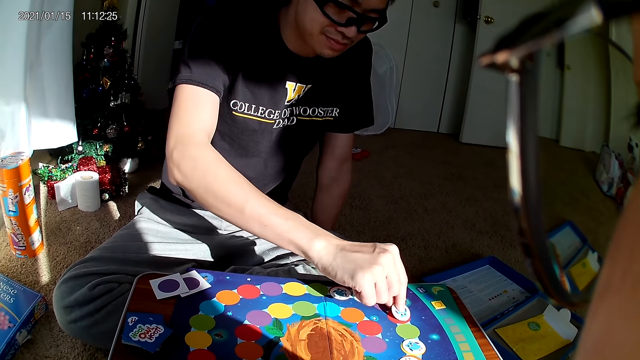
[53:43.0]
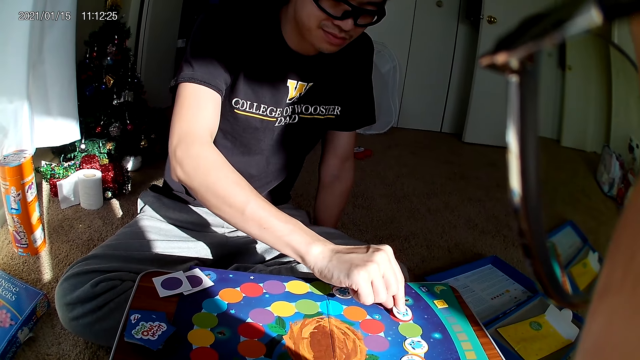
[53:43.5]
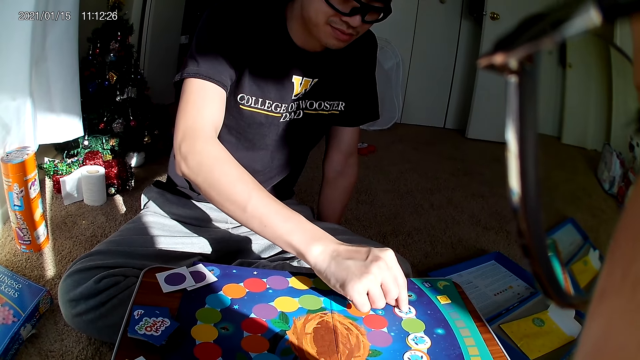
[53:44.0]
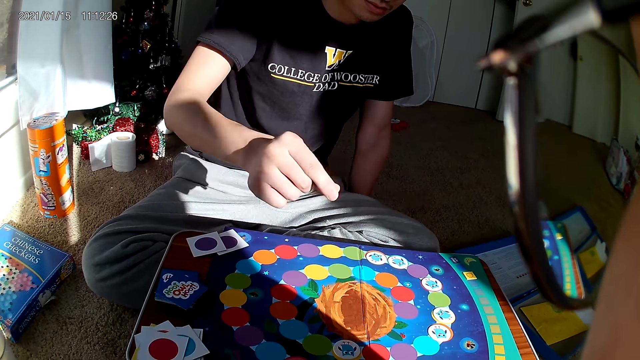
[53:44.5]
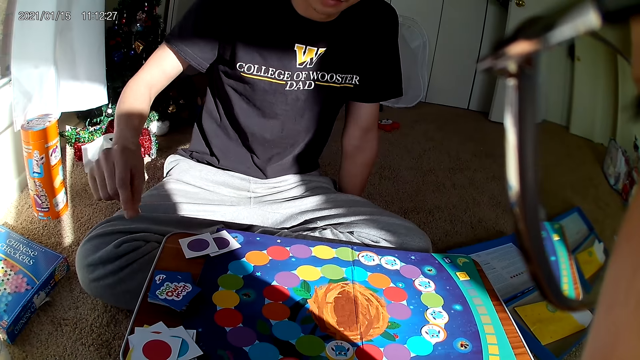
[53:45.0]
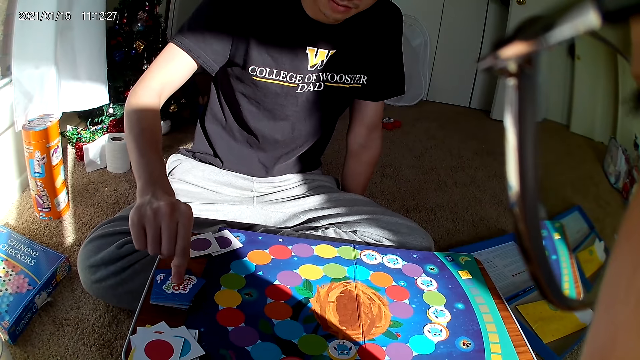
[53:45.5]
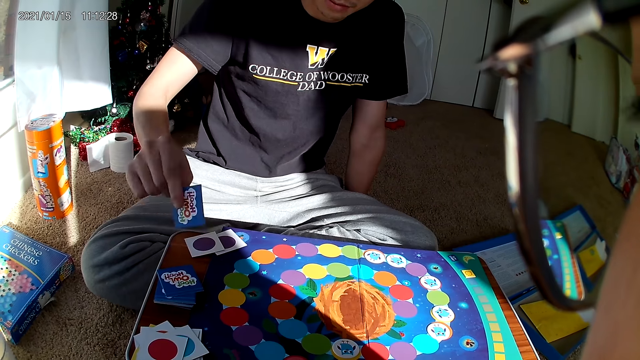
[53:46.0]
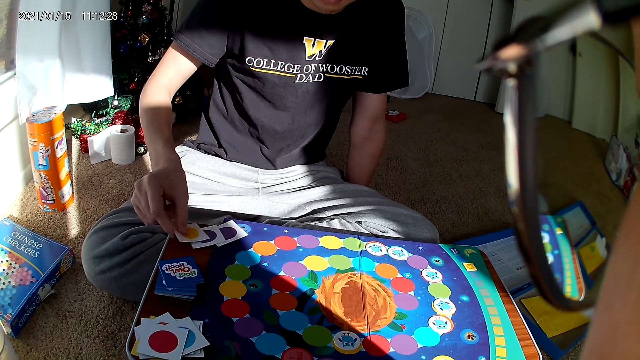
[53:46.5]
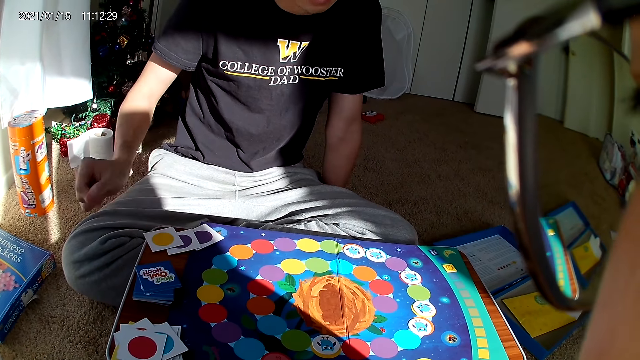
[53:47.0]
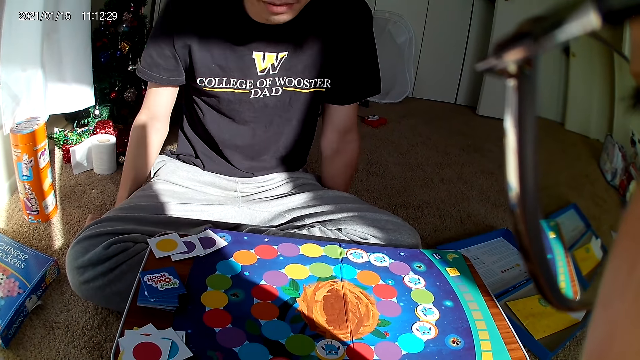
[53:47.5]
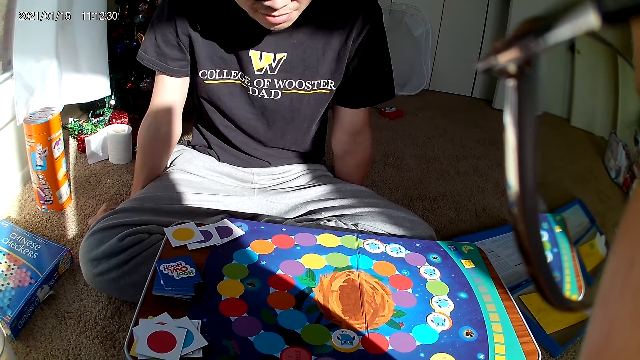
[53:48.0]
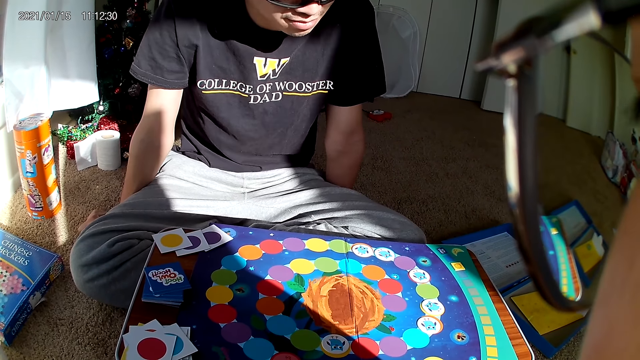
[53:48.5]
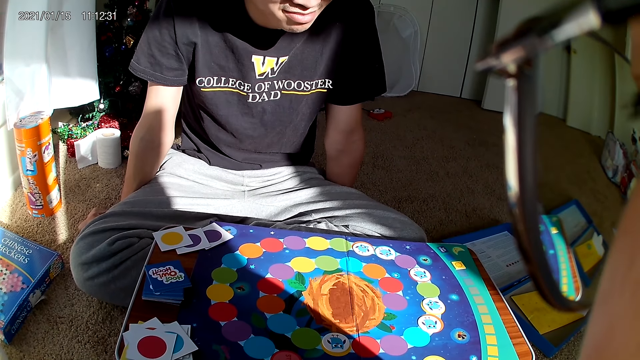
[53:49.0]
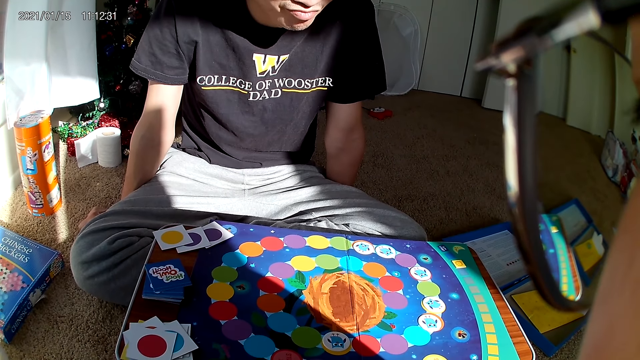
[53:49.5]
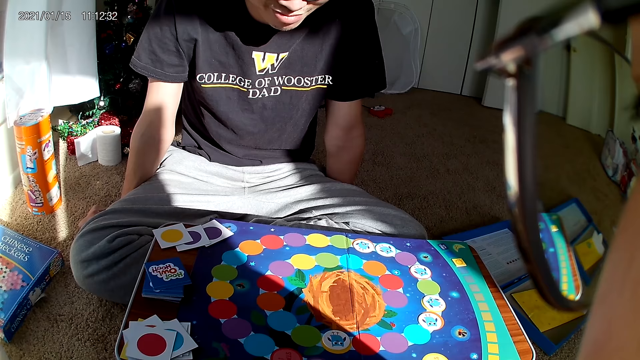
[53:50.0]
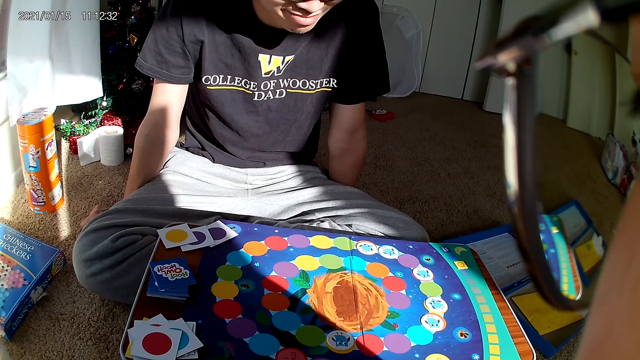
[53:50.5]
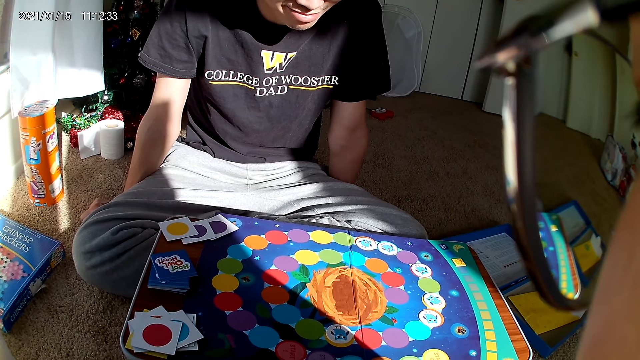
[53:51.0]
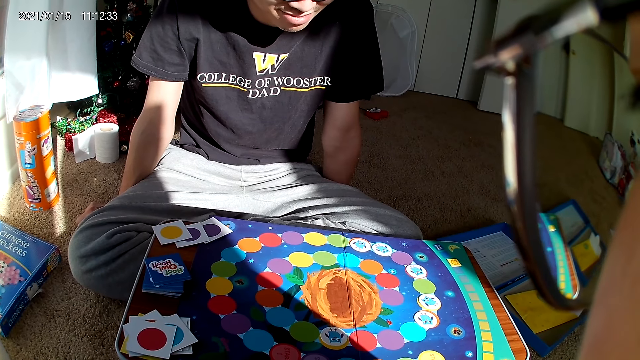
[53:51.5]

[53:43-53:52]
The man drops the card on the board with his right hand. The man picks a card from the board with his right hand. The man drops the card on the board with his right hand. The man puts his hands on the floor.

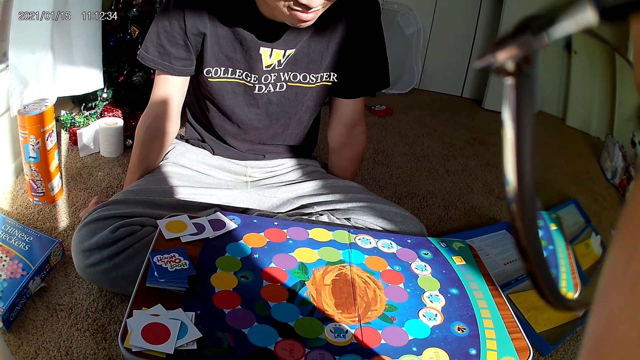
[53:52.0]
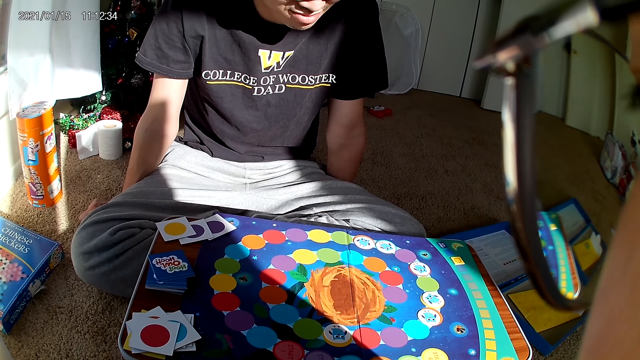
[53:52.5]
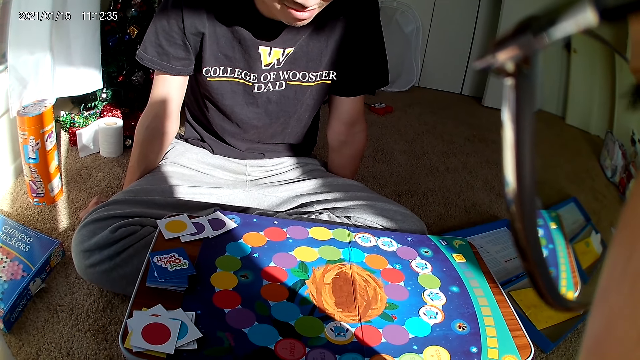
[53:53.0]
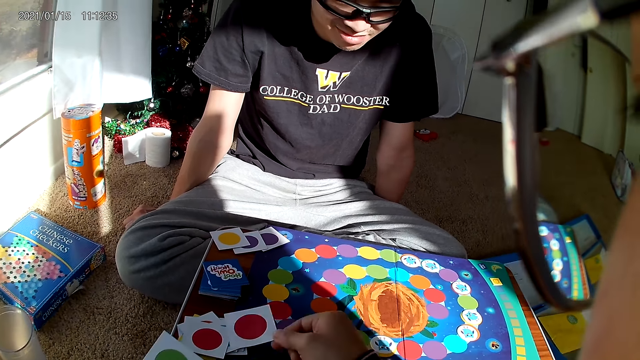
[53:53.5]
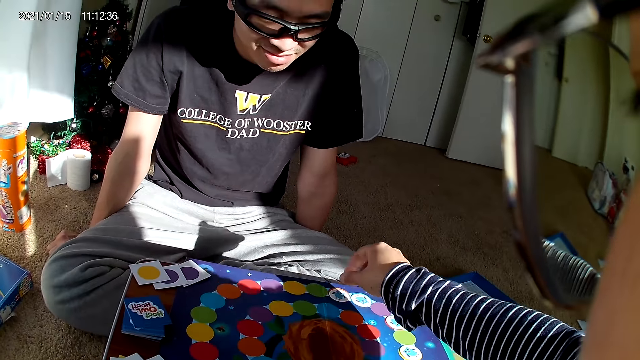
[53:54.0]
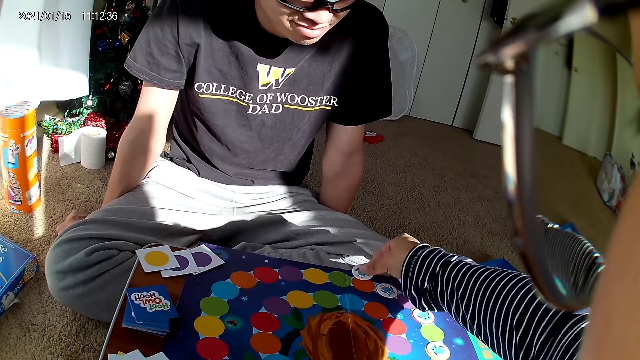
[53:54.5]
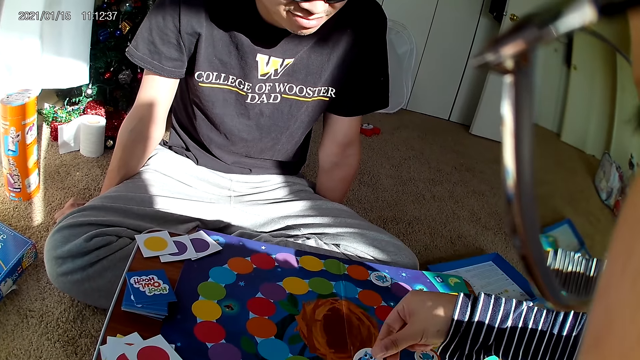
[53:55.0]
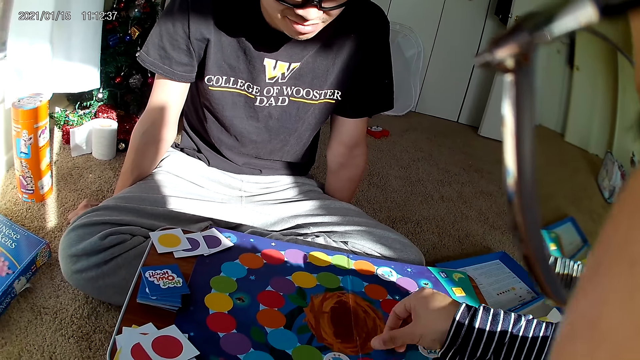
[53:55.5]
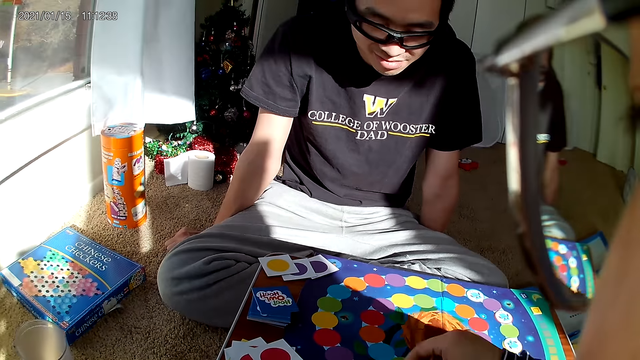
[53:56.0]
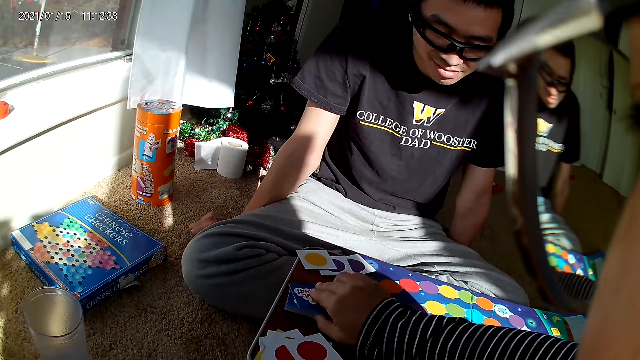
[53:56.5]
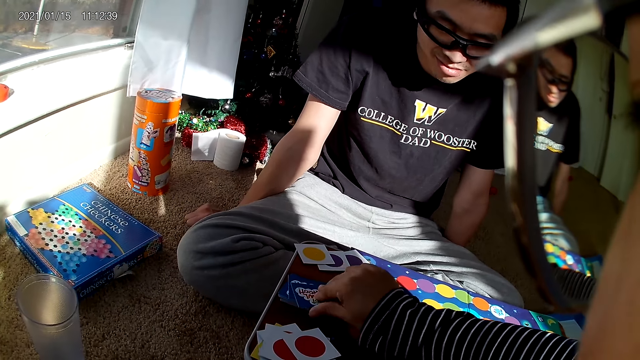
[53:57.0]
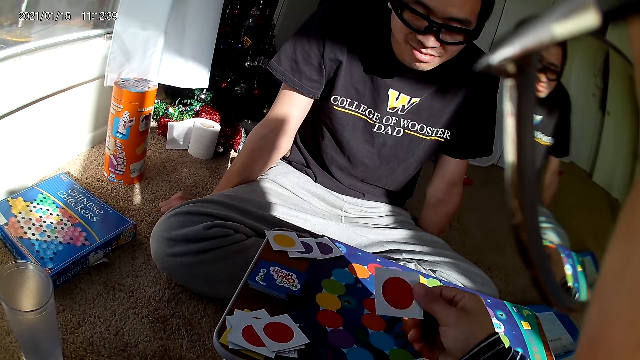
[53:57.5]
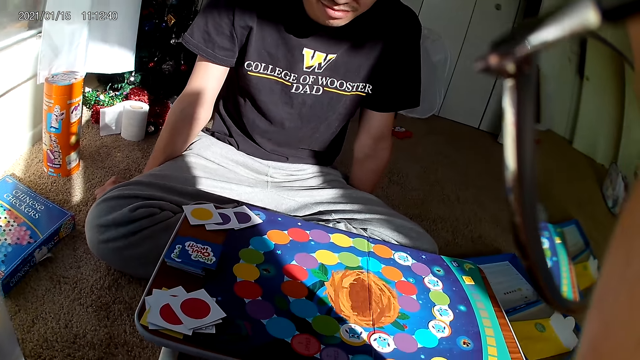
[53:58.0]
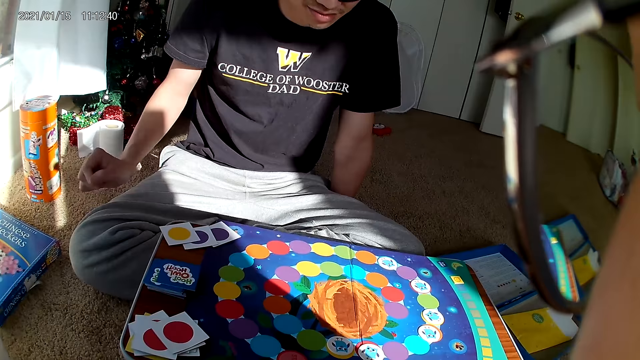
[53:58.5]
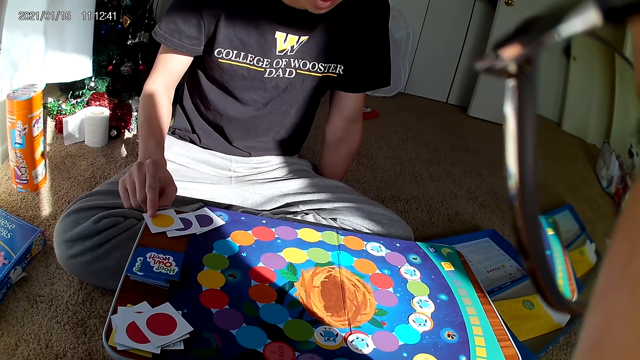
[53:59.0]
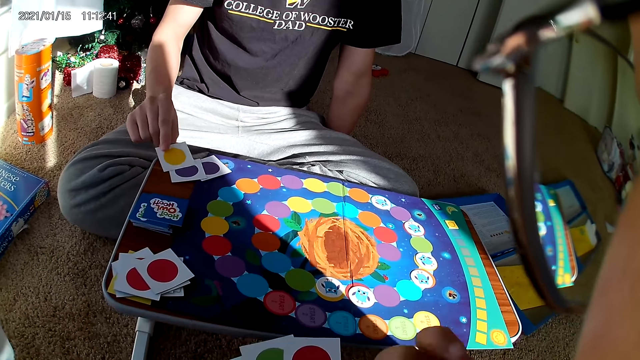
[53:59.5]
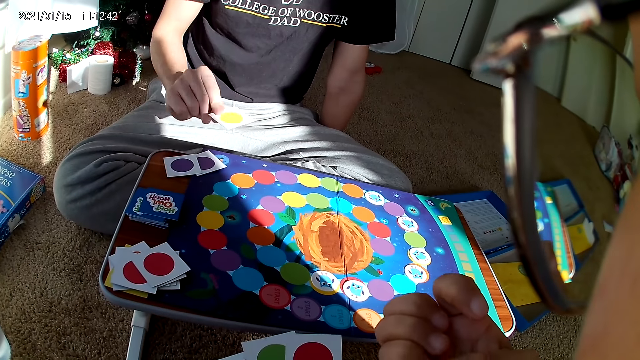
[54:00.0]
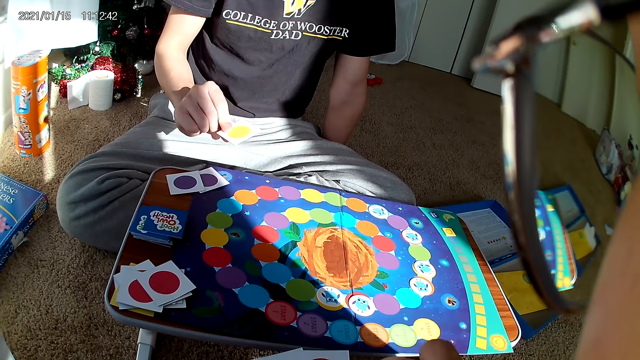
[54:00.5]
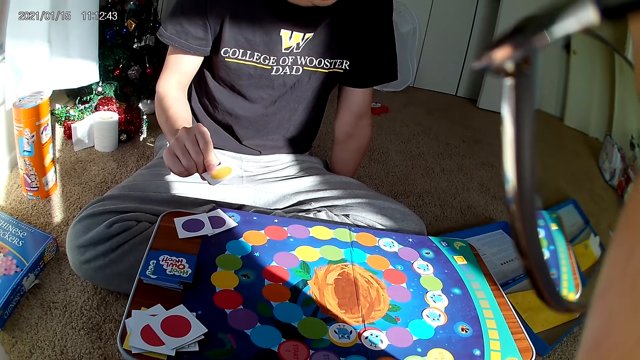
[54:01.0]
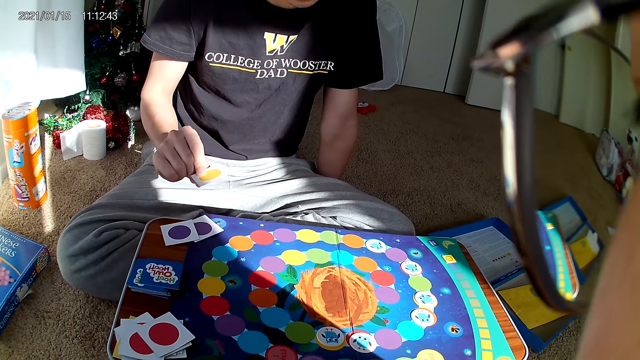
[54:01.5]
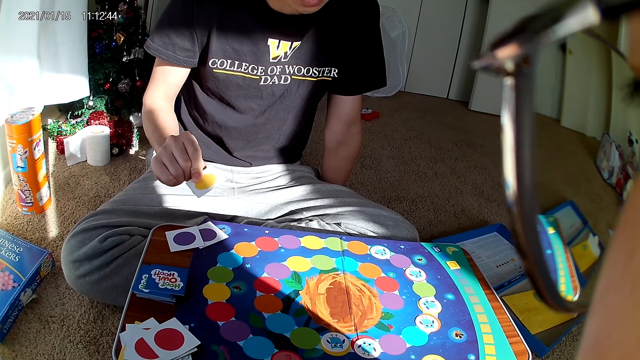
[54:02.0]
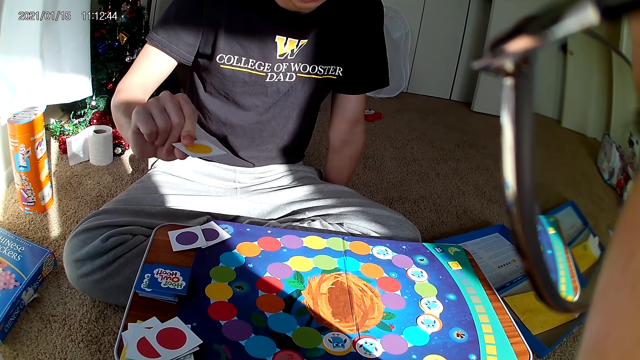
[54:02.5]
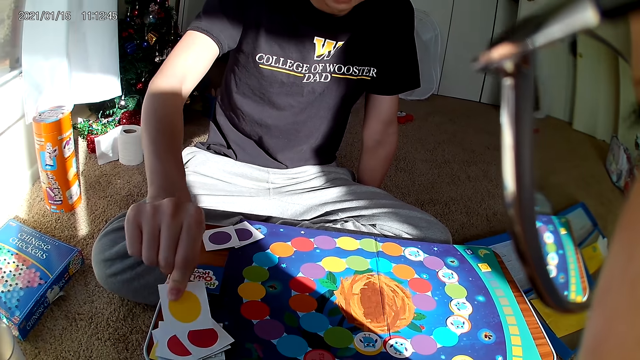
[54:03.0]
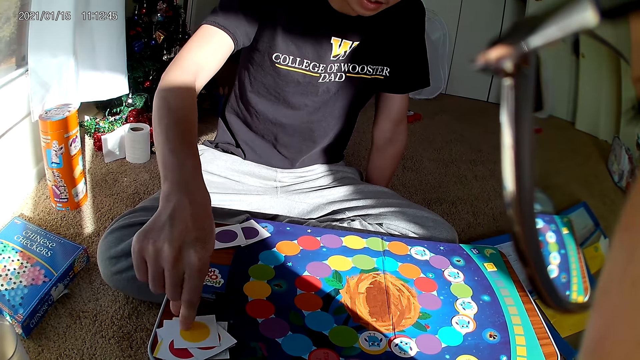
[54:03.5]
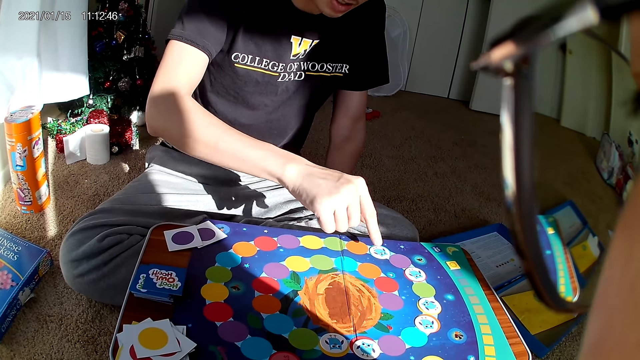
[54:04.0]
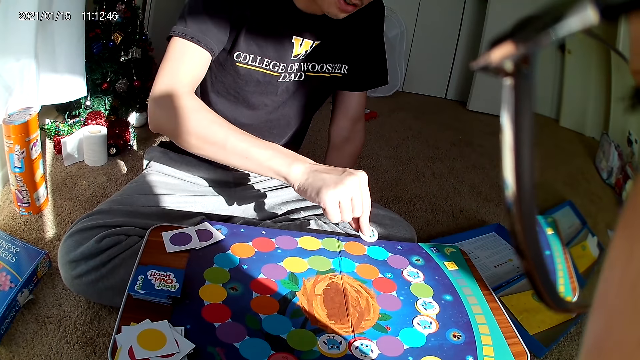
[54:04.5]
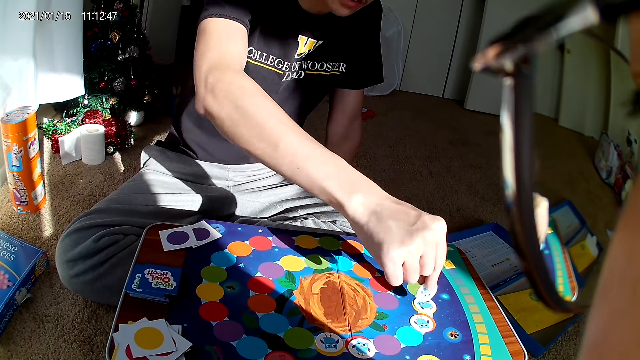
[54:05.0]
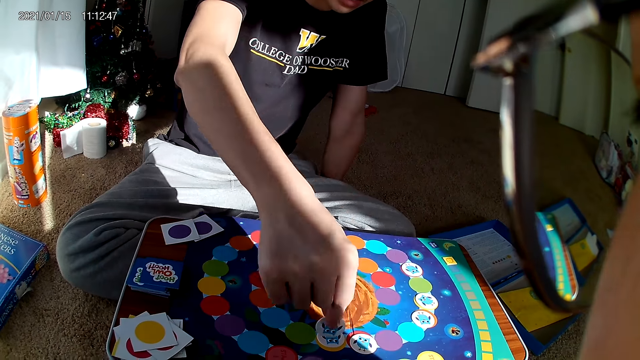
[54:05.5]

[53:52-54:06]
The camera wearer drops a card on the board with his right hand. They pick a card from the board with her right hand. They drop the card on the board with his right hand. They pick a card from the board with her right hand. A man picks a card from the board with his right hand. The man drops the card on the board with his right hand. The man moves a card on the board with his right hand. The man picks a scrabble and moves his hand over the board game.
